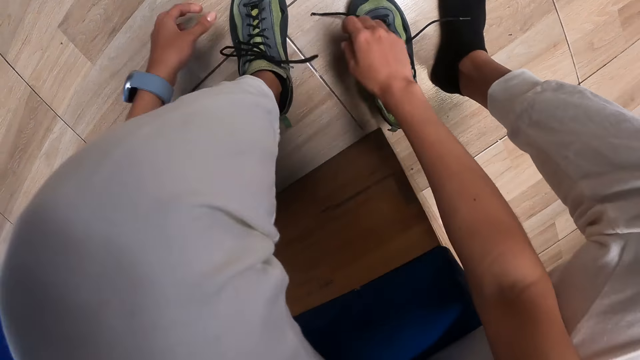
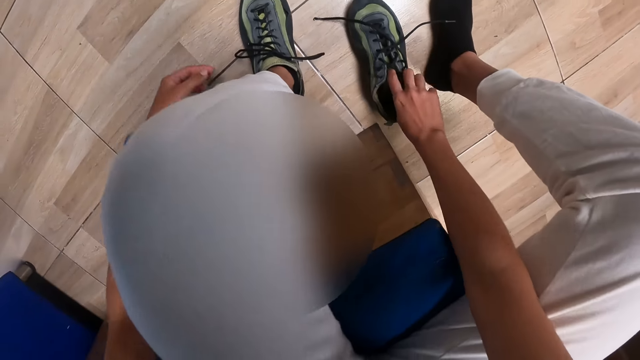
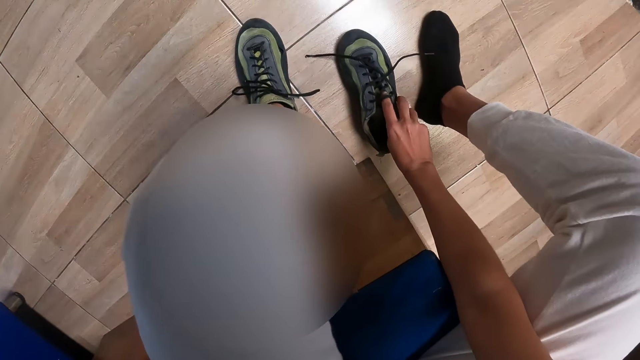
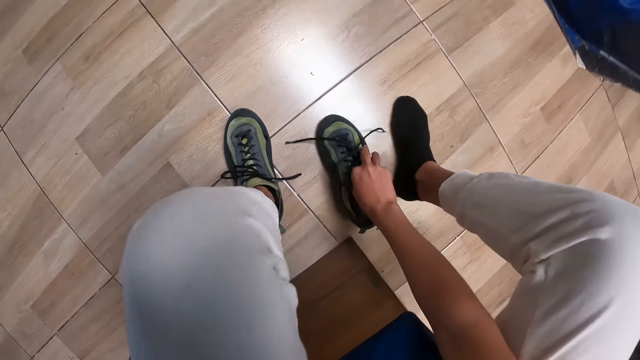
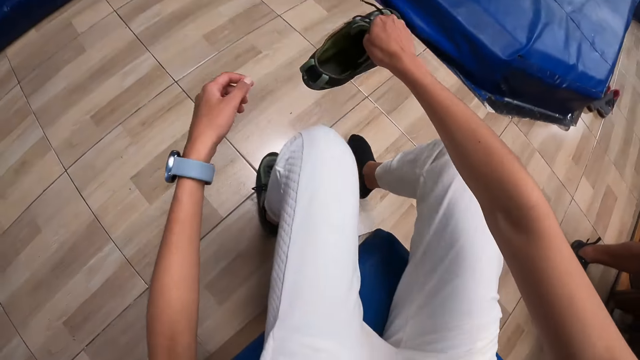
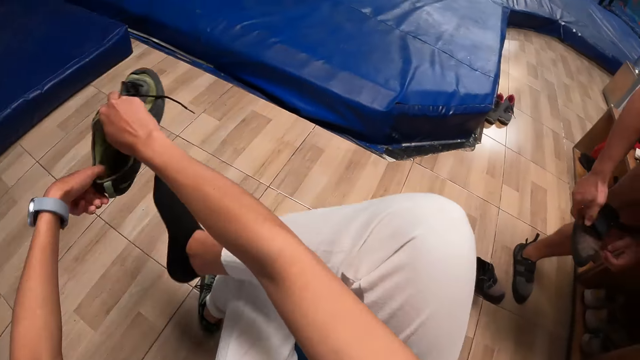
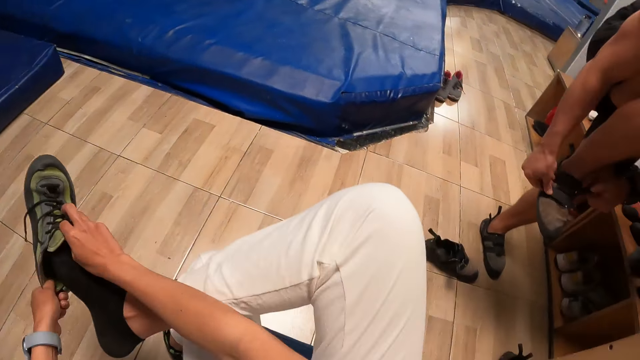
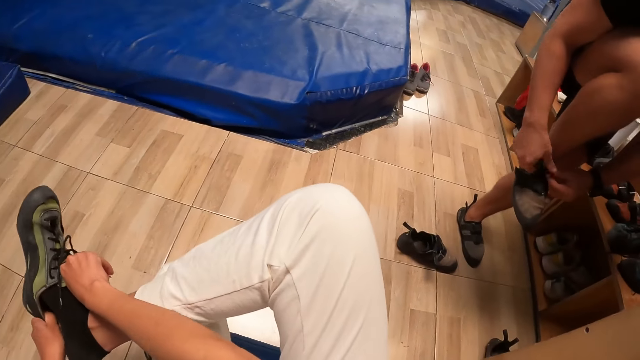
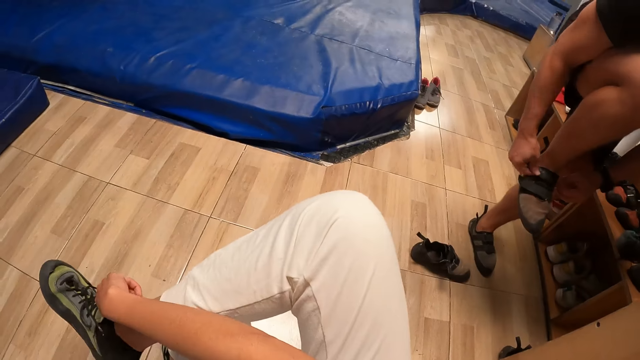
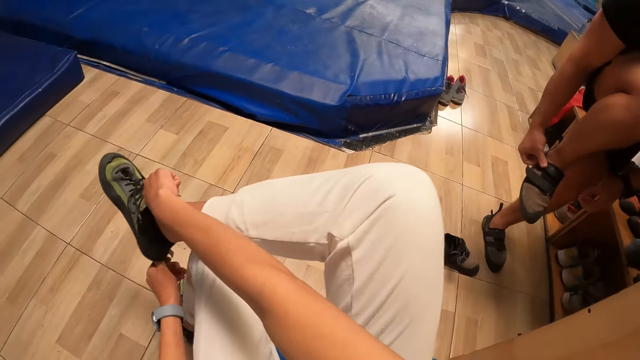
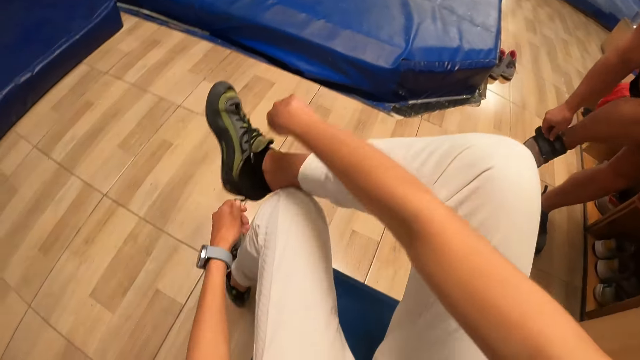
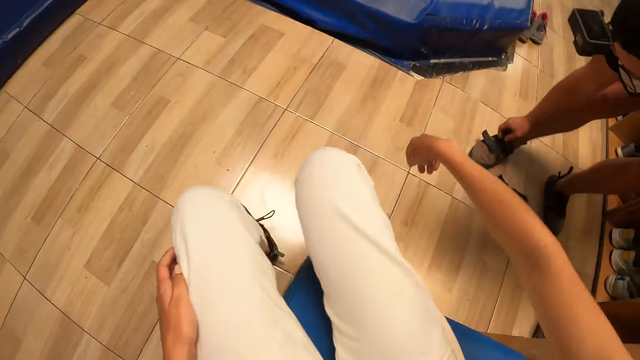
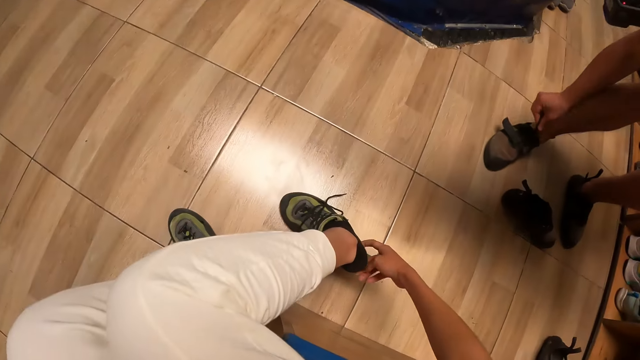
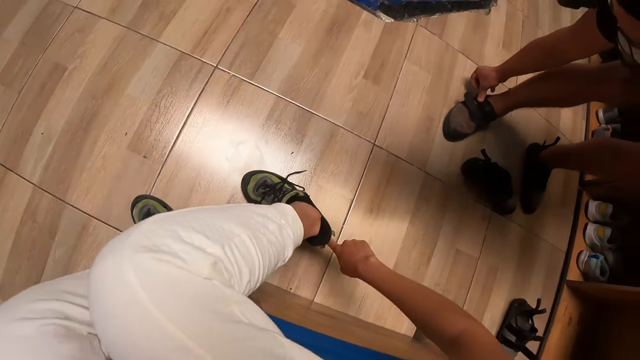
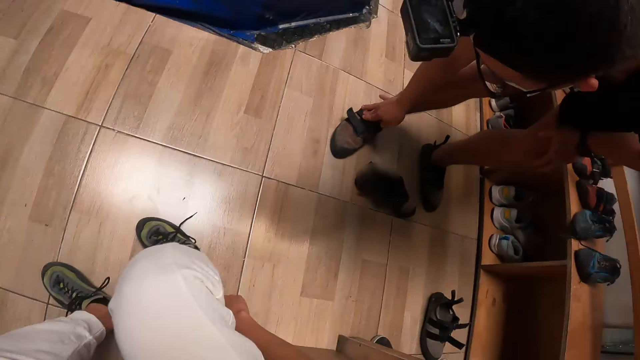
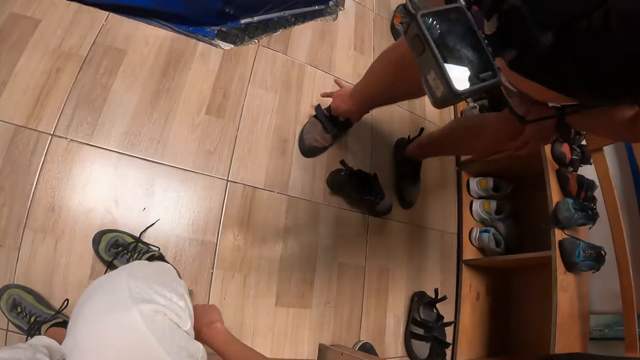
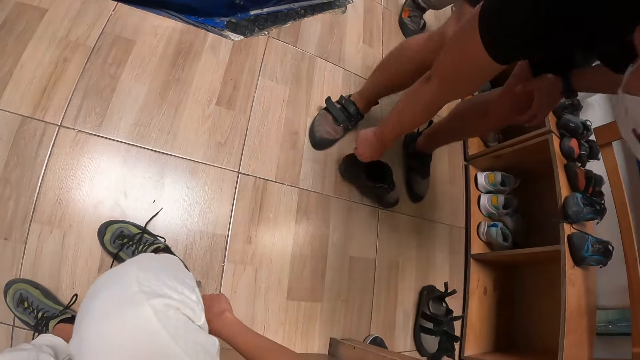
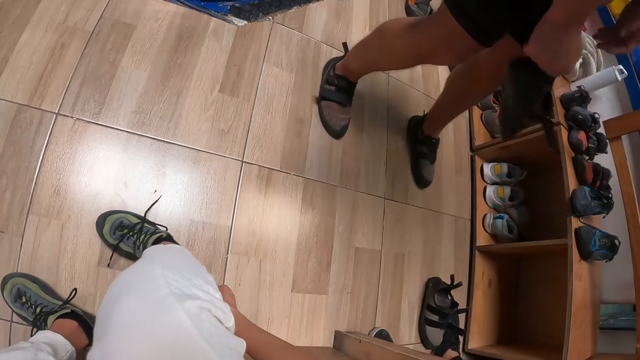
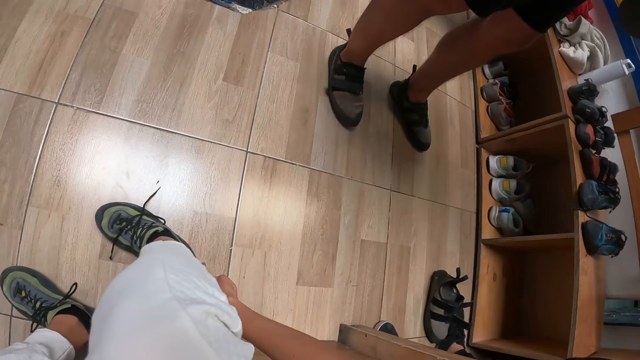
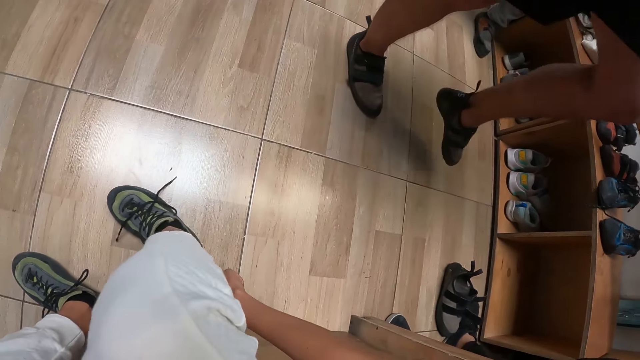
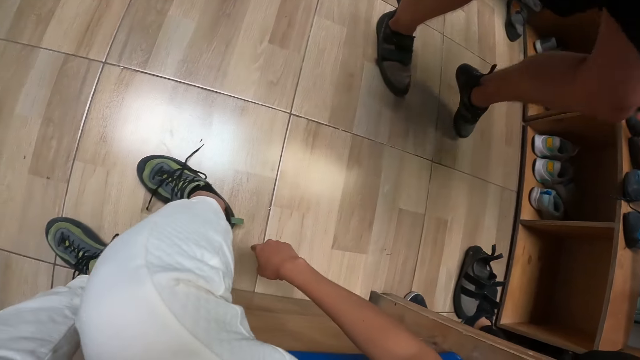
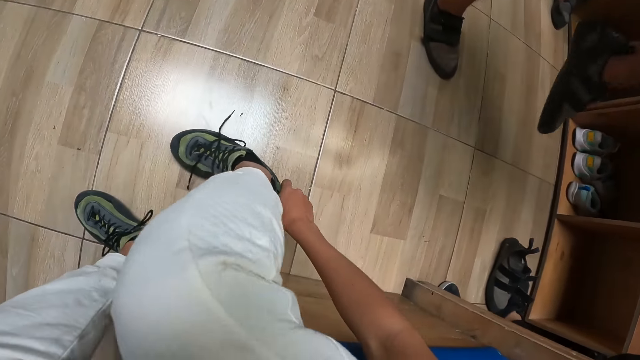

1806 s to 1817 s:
The camera wearer picks the shoe from the floor with her right hand. She puts on the shoe on her right leg with both hands.

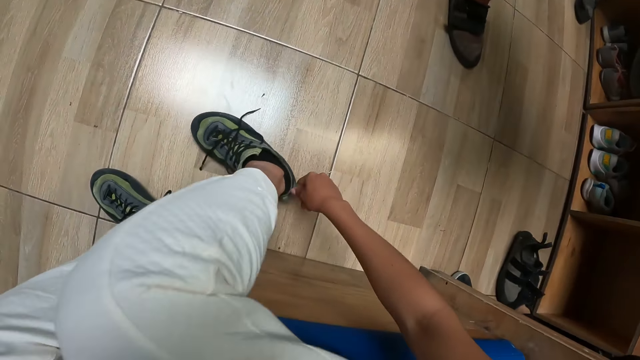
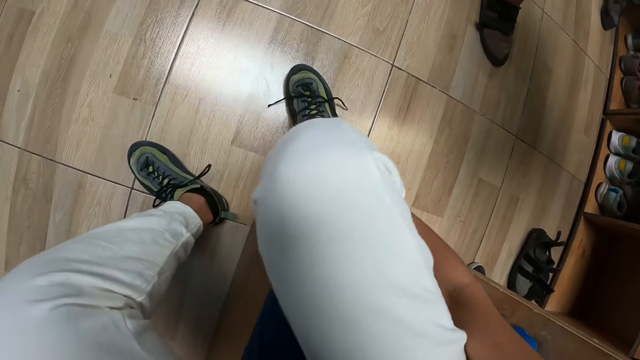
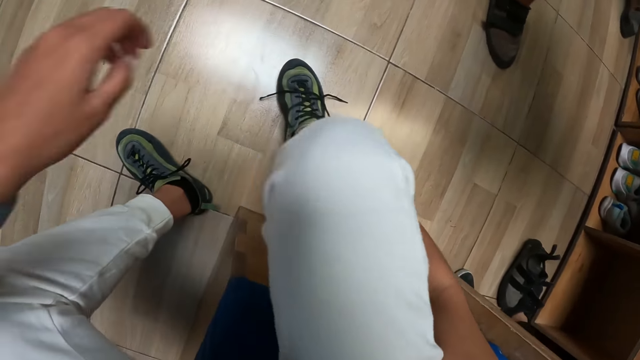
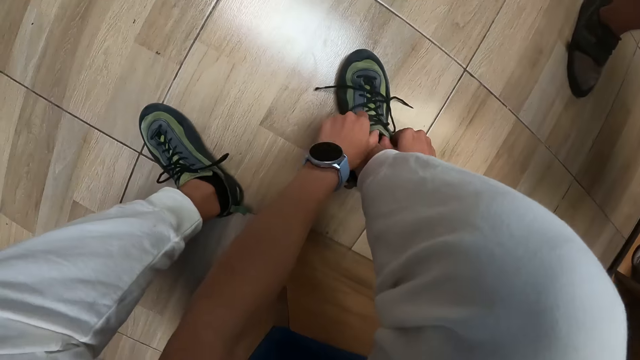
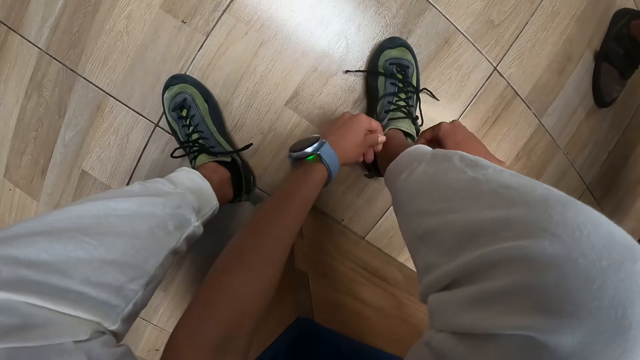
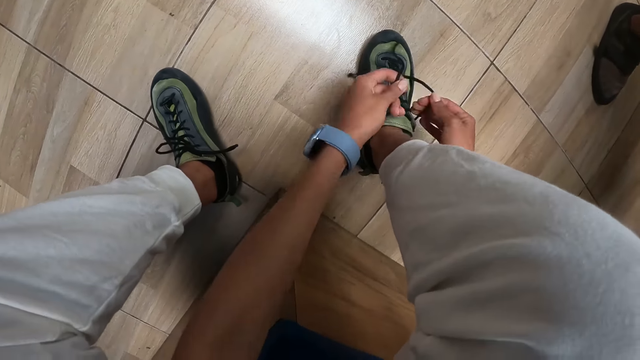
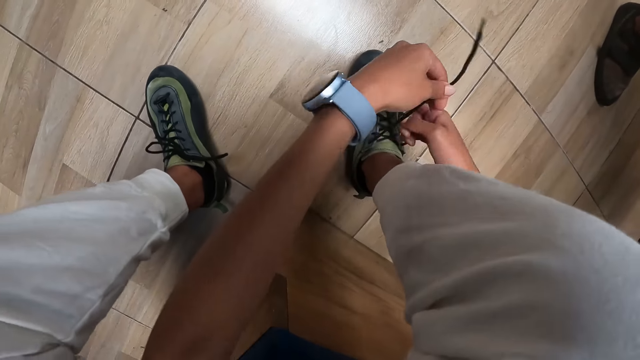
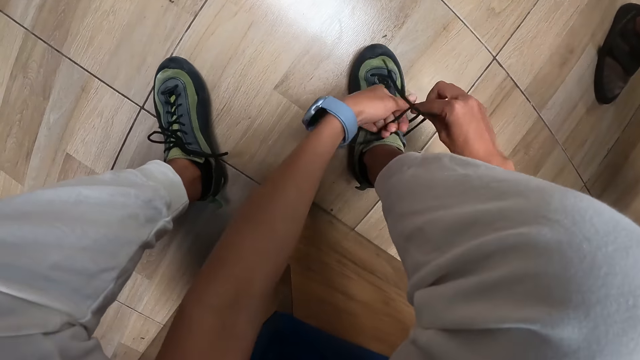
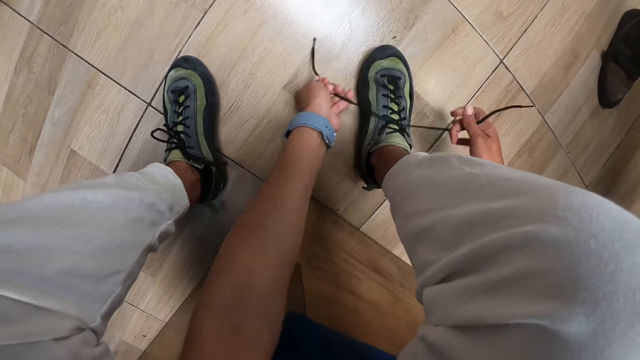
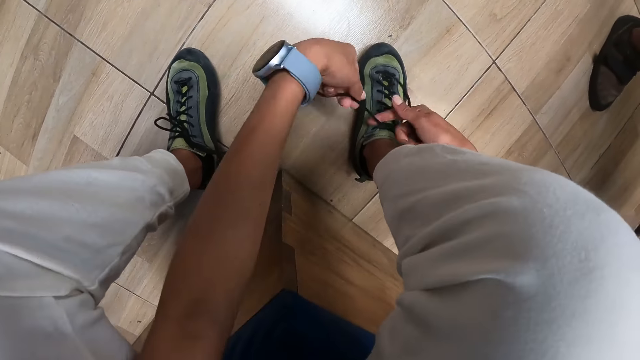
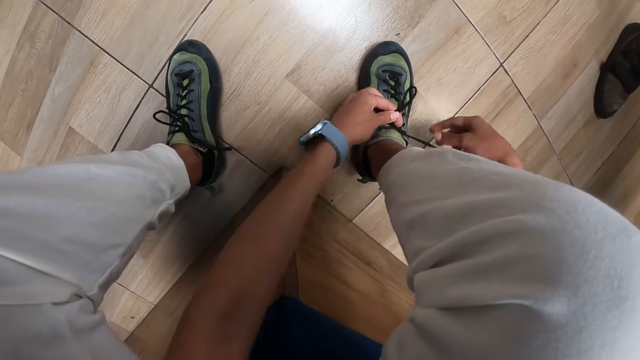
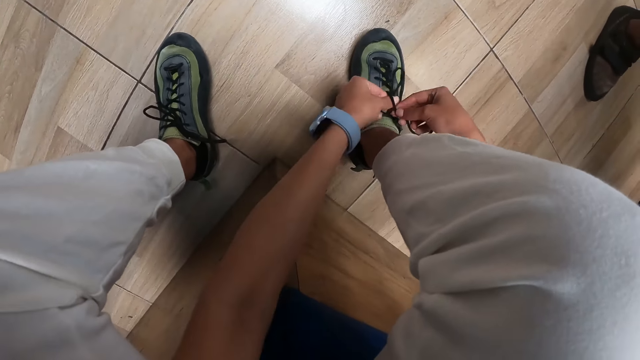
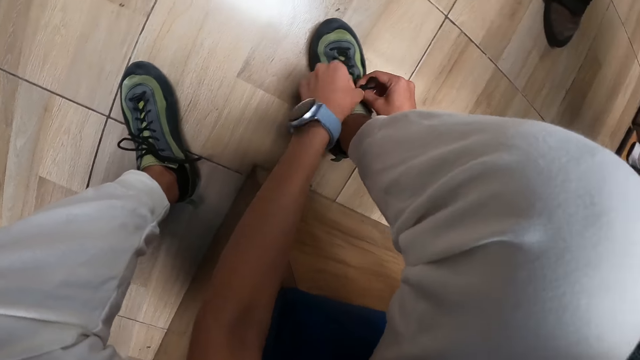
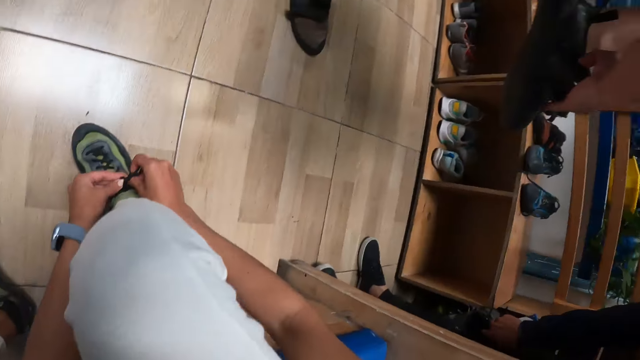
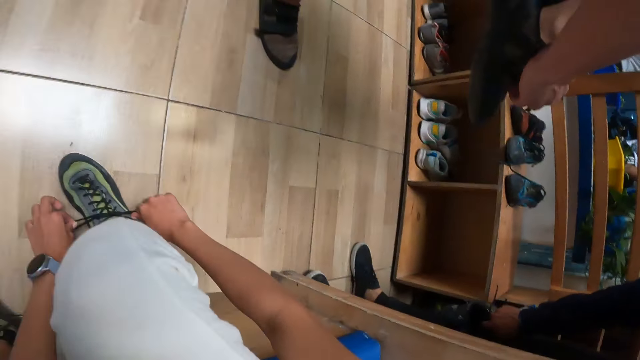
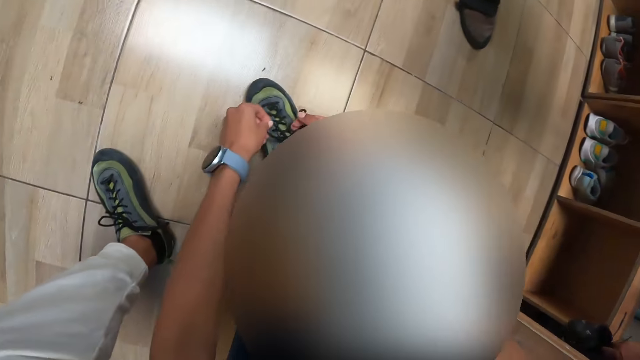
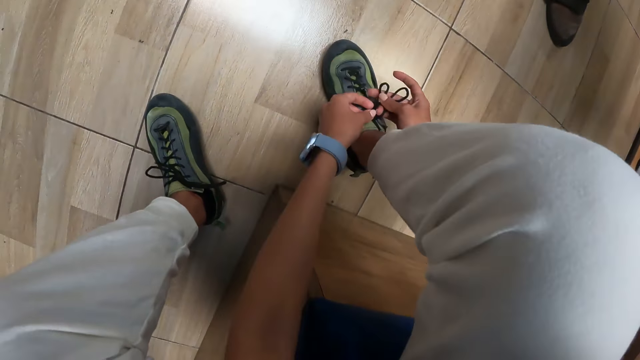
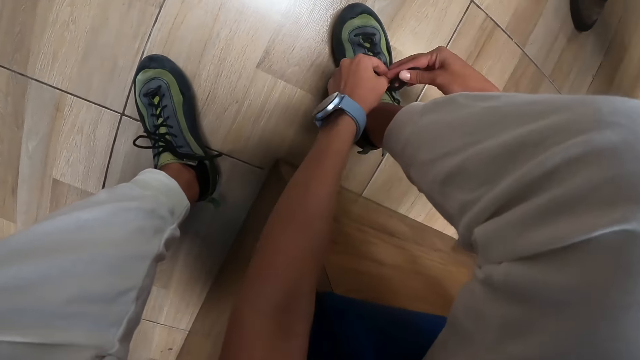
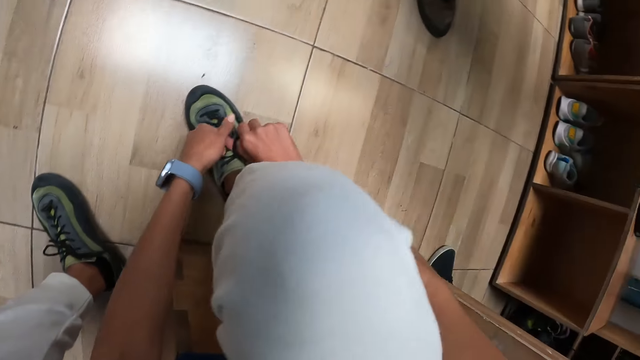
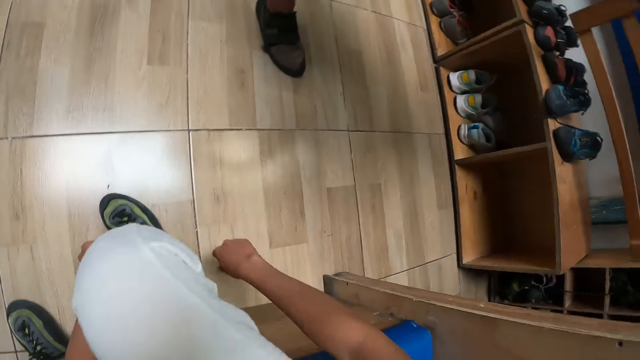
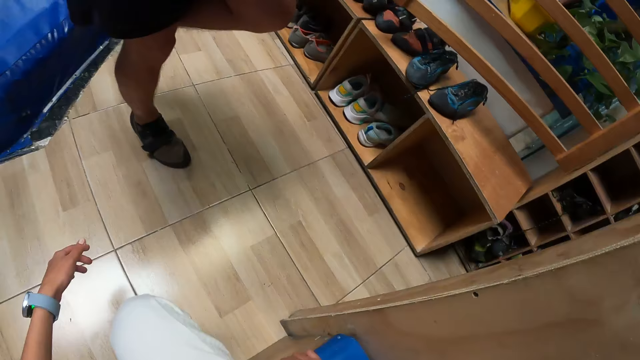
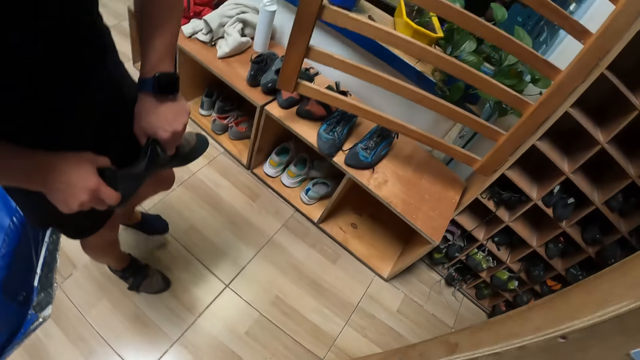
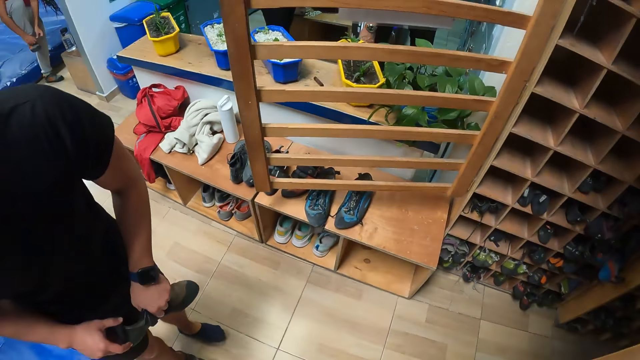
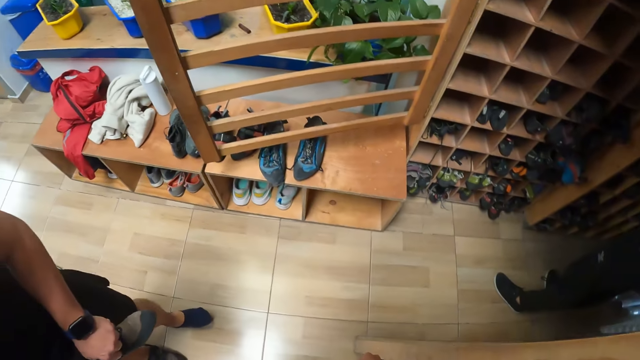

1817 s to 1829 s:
The camera wearer laces the shoe on her right leg with both hands.
